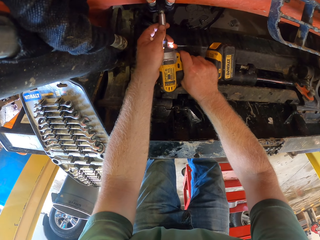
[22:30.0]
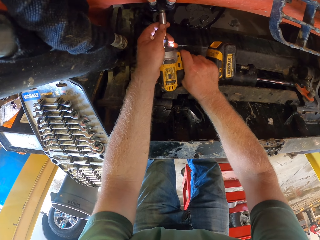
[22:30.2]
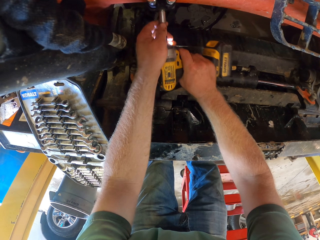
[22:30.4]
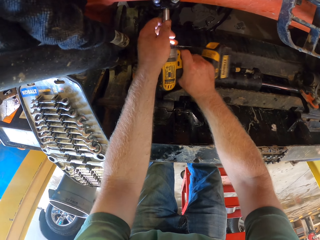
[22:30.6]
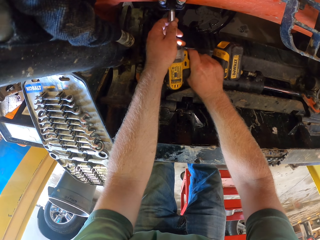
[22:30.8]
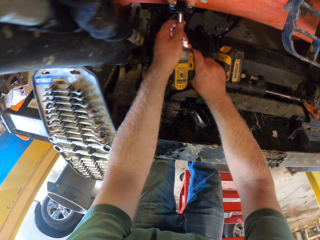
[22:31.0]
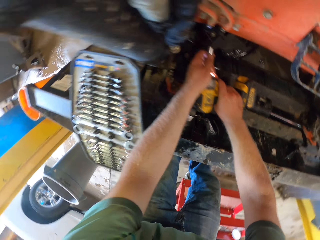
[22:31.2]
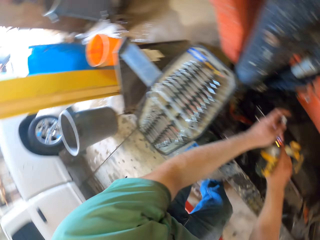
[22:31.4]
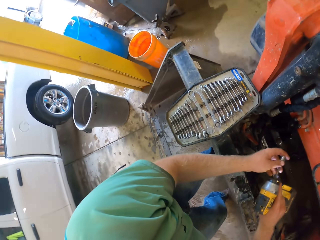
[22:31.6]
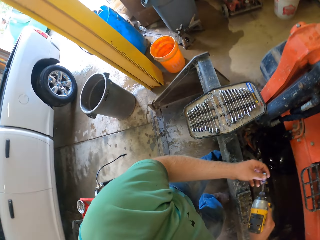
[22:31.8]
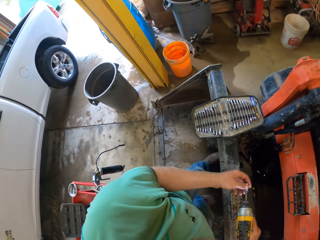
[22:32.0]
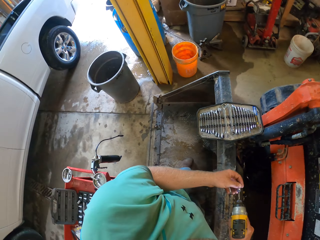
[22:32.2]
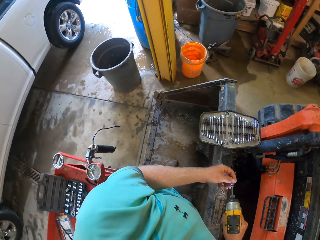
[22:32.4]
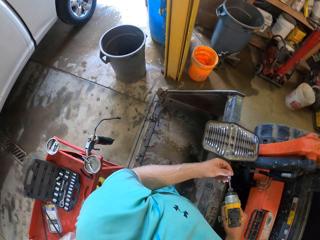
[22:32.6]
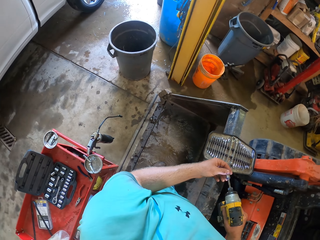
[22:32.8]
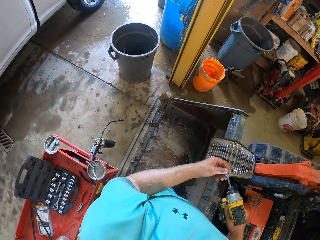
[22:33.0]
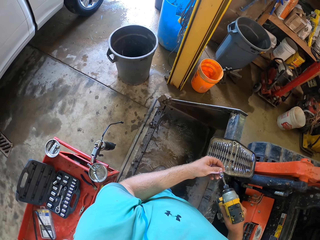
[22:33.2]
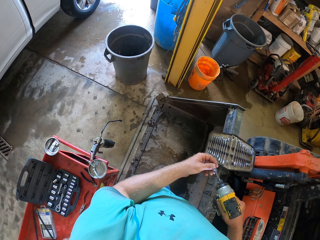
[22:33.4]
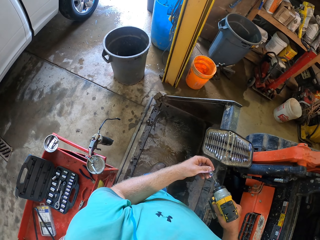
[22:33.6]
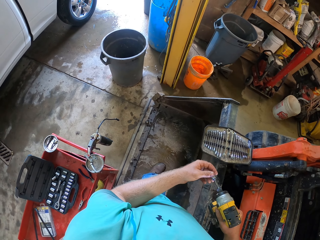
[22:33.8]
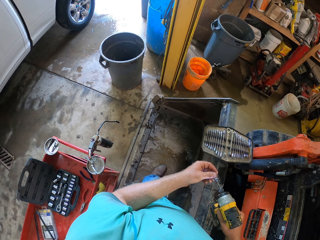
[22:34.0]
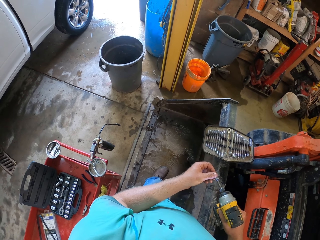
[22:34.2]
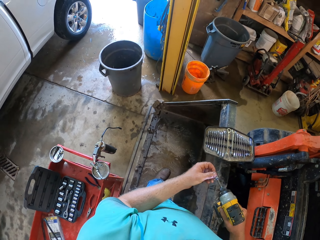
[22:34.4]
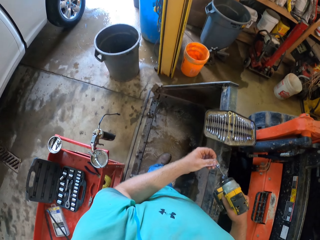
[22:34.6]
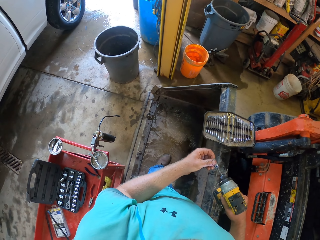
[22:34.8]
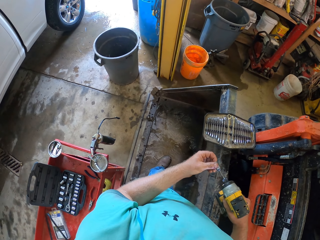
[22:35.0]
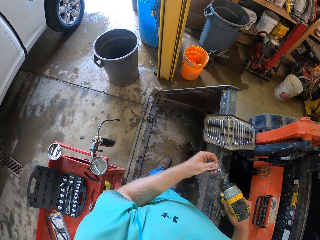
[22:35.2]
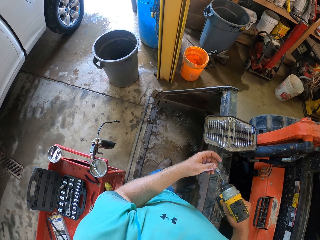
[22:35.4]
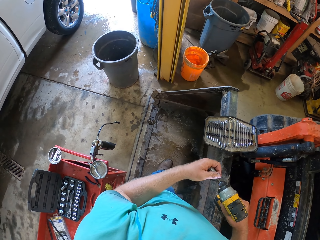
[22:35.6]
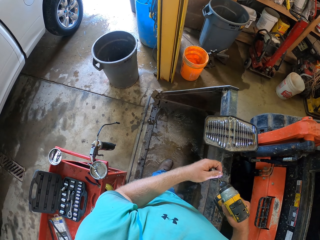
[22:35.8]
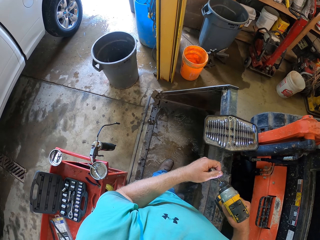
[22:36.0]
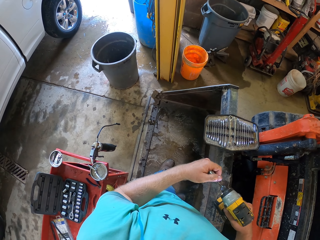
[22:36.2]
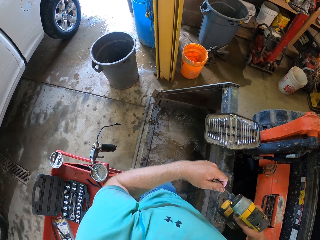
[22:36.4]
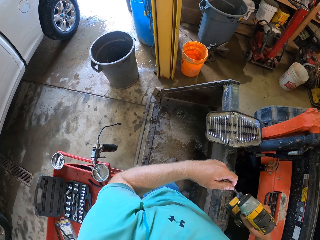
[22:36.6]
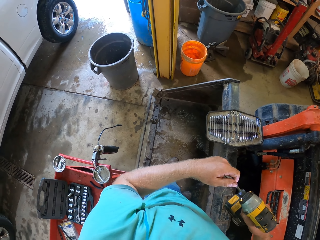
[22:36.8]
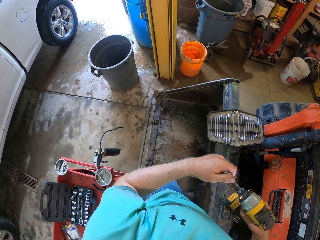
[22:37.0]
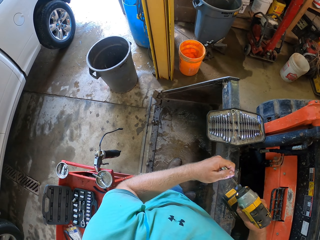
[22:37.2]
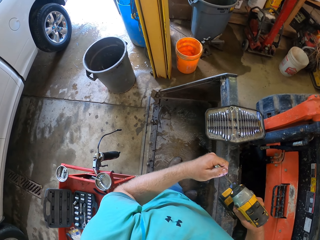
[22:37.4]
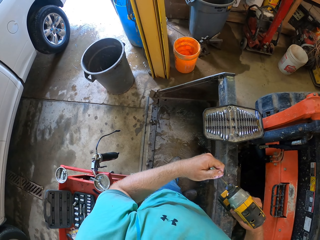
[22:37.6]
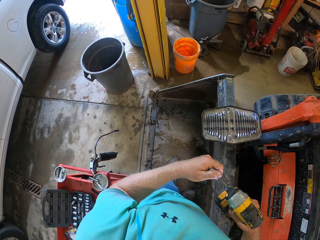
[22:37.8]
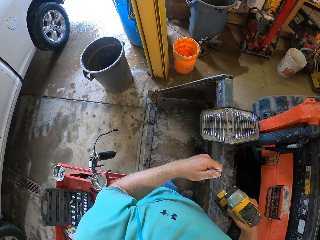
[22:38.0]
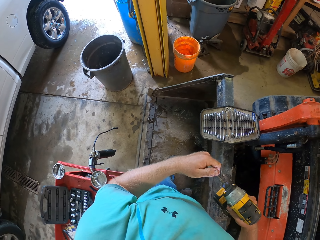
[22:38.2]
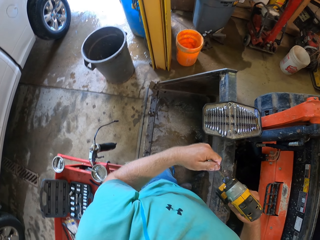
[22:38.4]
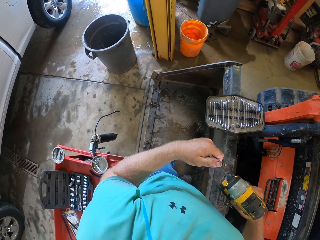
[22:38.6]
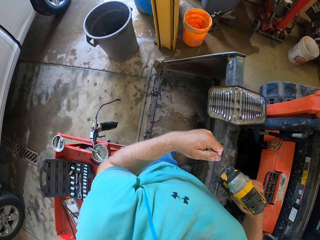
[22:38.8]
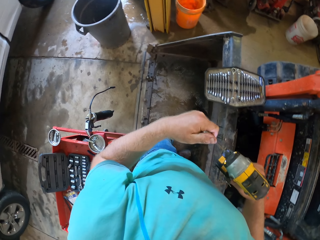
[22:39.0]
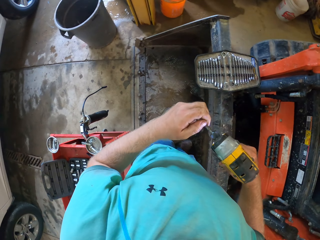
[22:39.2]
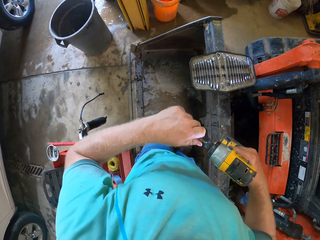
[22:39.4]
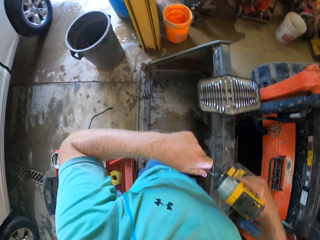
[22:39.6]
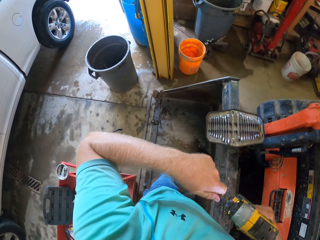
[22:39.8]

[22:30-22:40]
The camera wearer drills on something. He removes the drill. He moves. He holds on the chuck. He removes the drill bit from the cordless drill with his left hand.

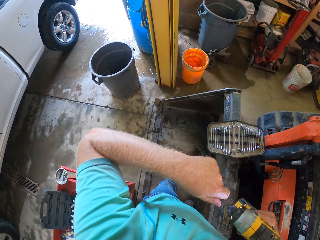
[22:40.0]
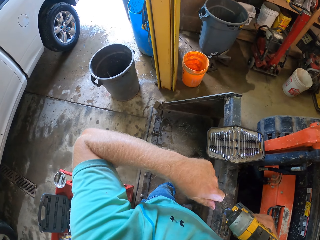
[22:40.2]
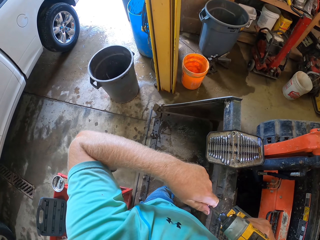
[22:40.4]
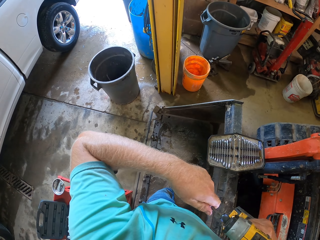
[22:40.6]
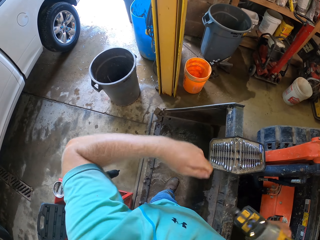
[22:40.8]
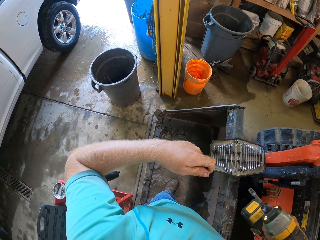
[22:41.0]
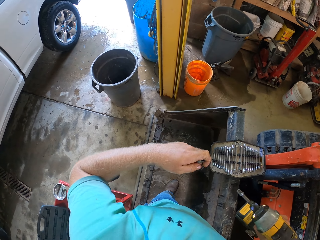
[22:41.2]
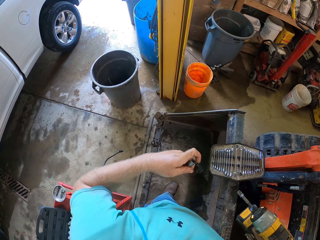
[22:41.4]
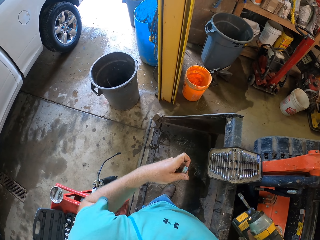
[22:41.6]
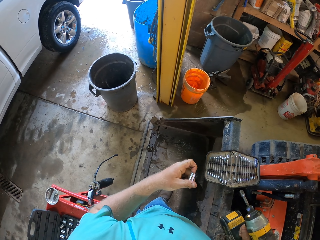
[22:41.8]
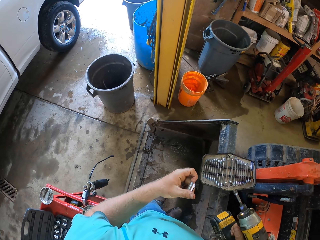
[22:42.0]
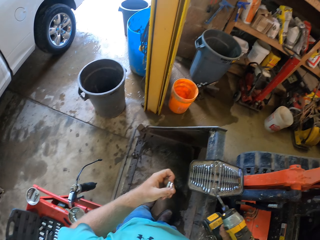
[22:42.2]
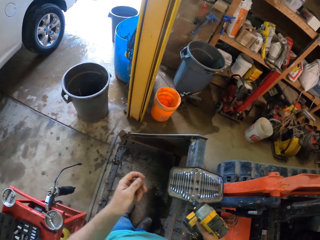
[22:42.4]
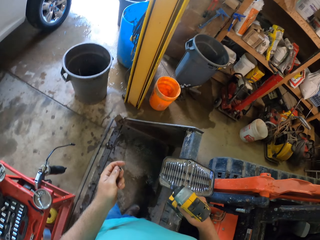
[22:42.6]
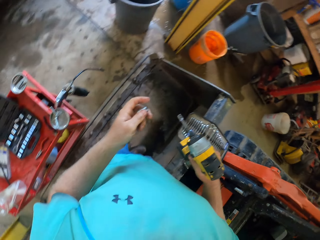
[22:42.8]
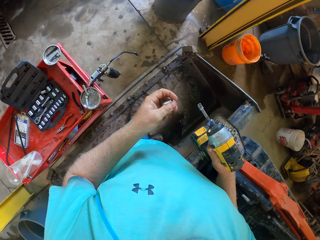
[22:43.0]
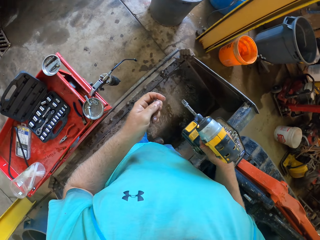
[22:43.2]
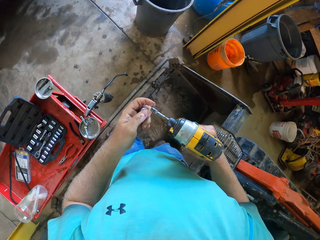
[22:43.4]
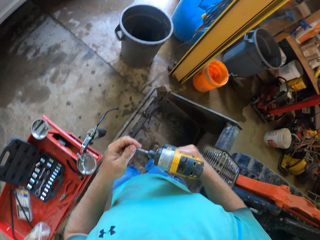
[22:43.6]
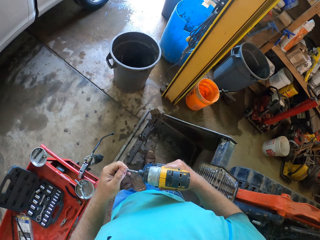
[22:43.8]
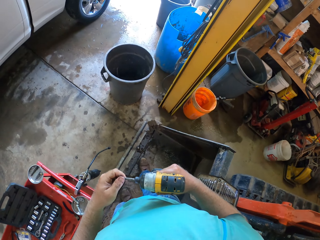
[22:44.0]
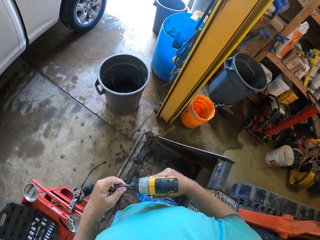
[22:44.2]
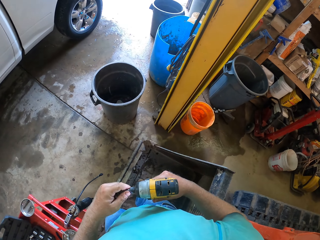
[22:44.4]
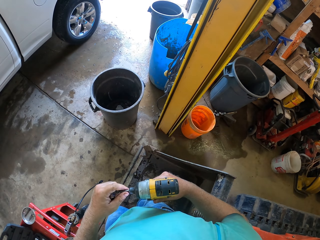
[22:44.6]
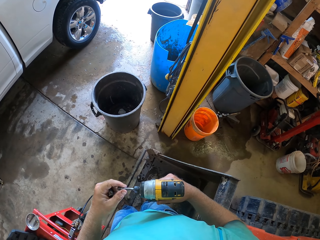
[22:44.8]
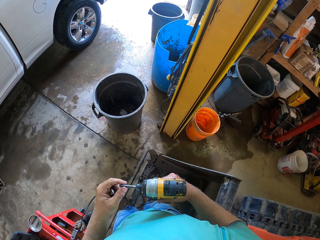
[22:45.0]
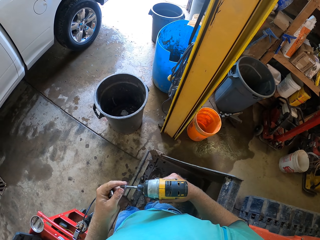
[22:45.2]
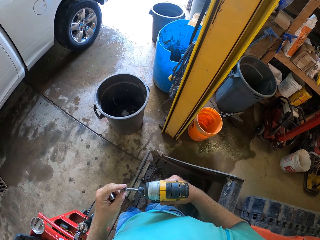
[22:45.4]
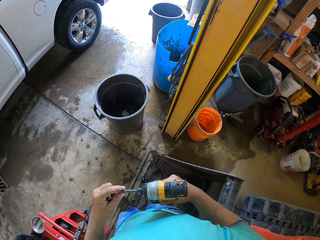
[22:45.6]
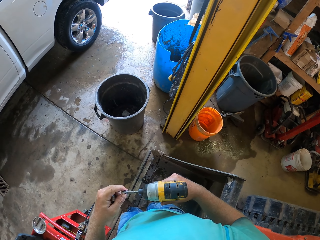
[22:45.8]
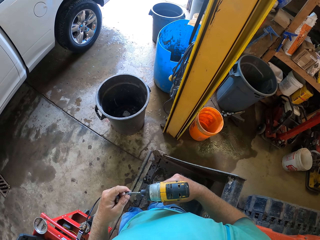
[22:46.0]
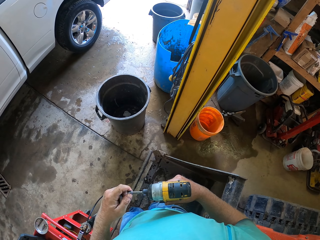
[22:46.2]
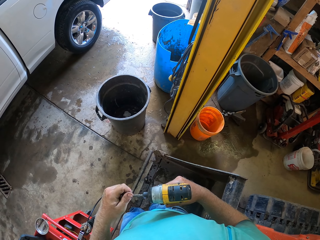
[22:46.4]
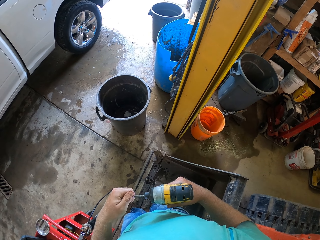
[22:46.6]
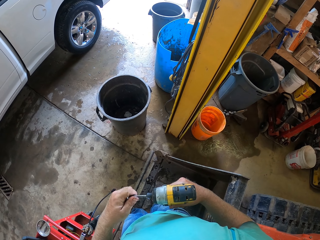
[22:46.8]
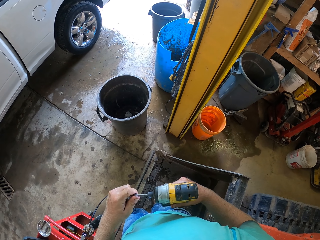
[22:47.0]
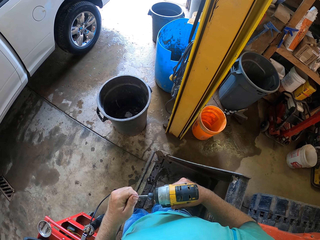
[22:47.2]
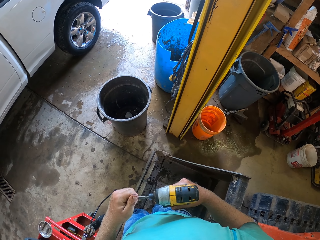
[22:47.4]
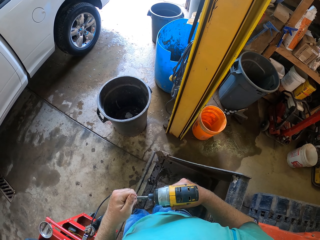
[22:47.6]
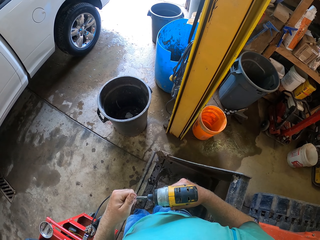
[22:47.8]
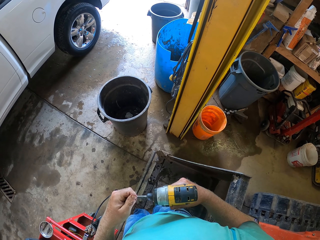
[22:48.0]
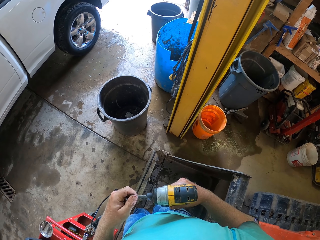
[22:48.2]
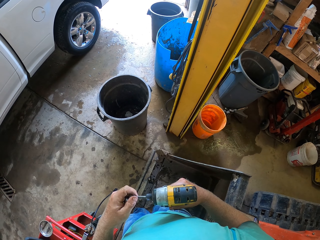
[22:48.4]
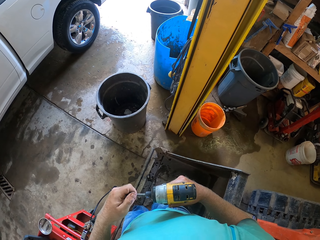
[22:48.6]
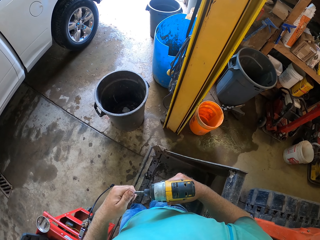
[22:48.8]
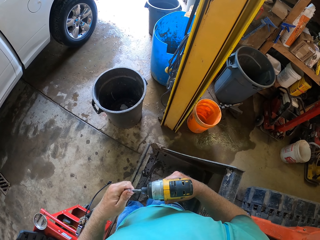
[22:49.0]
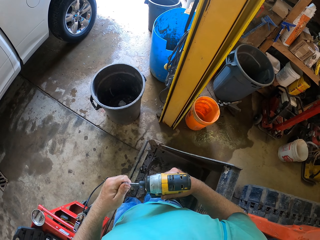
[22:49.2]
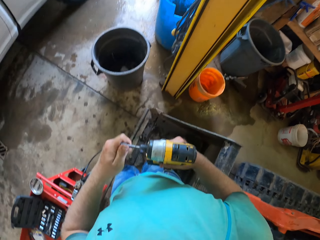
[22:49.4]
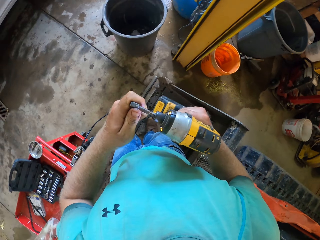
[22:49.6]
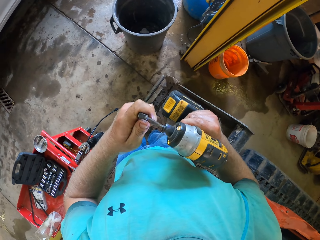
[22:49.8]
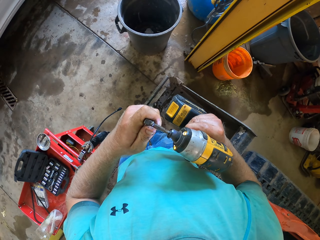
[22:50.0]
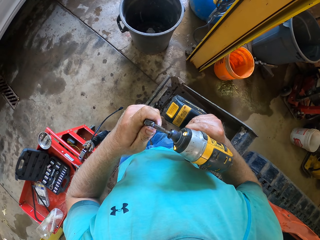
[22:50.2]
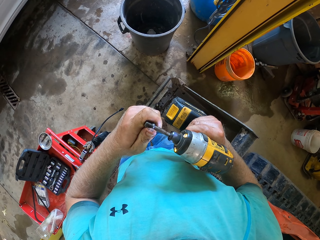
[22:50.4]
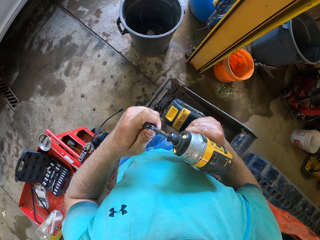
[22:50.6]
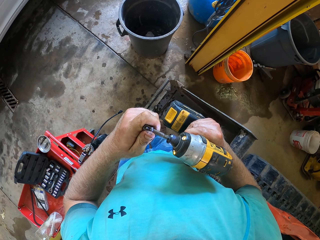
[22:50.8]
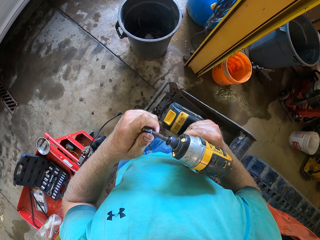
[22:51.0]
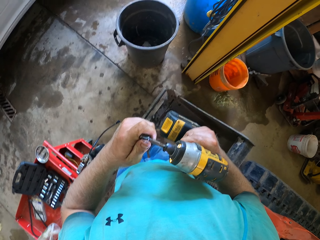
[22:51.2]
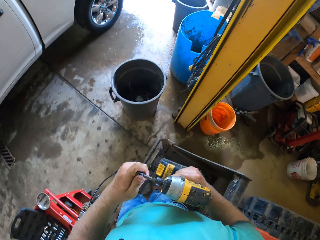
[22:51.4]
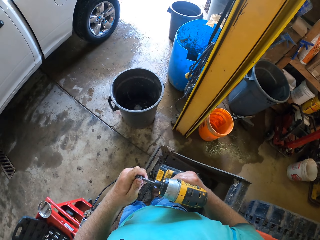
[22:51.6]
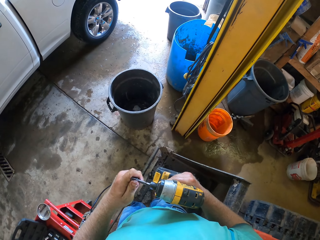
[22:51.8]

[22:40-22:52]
The camera wearer removes the chuck with the left hand. They spin the spindle of the drill.
